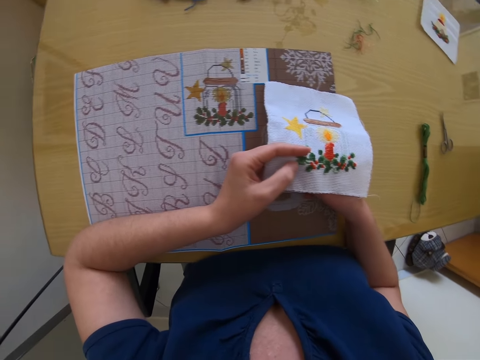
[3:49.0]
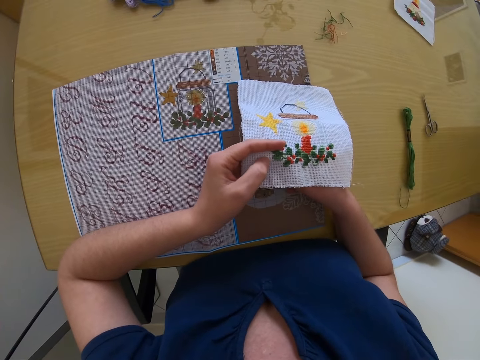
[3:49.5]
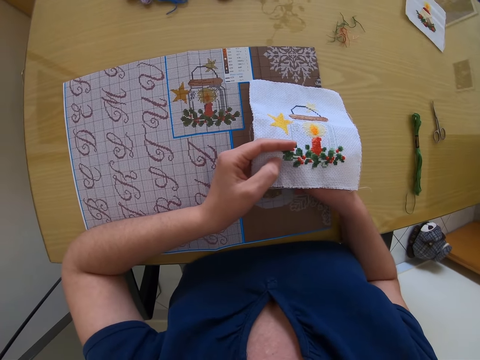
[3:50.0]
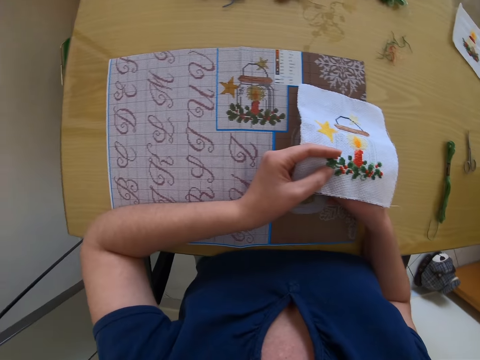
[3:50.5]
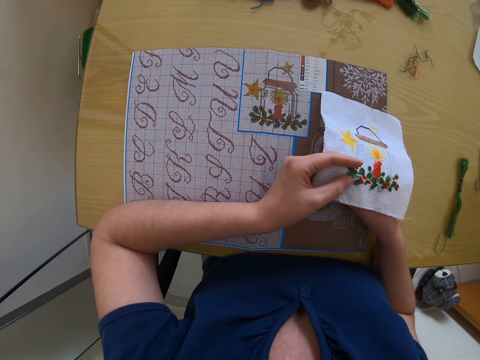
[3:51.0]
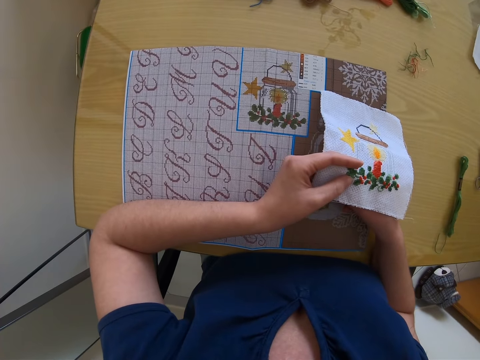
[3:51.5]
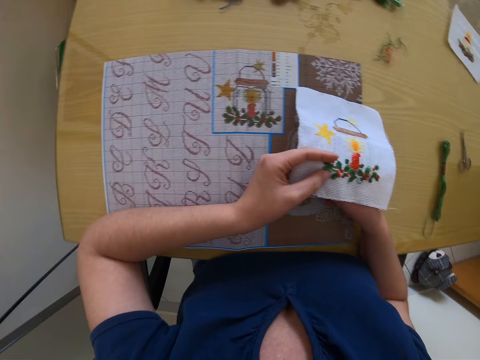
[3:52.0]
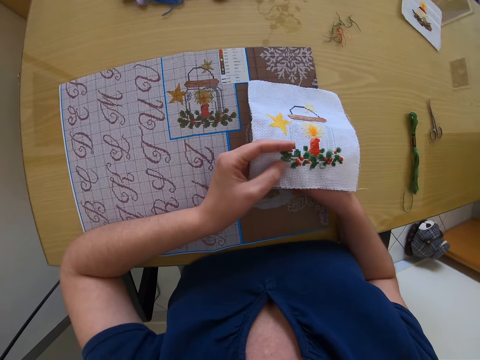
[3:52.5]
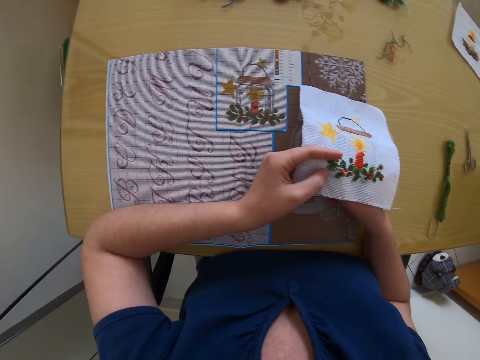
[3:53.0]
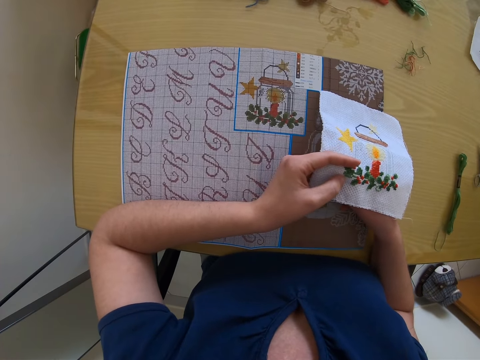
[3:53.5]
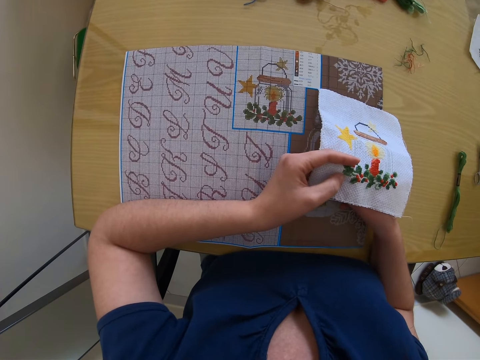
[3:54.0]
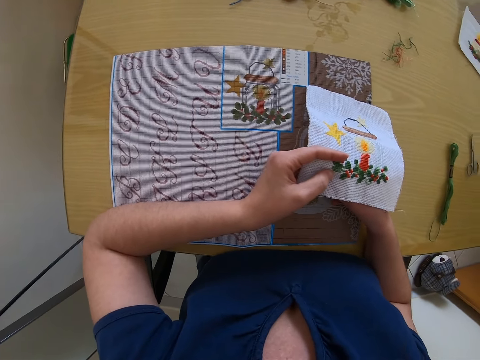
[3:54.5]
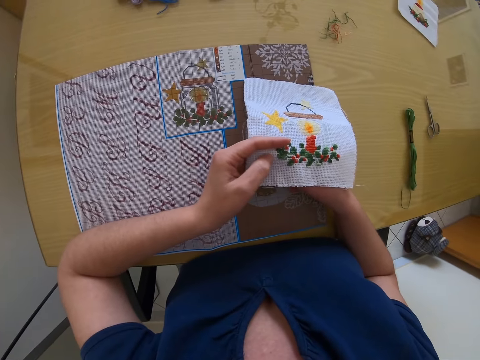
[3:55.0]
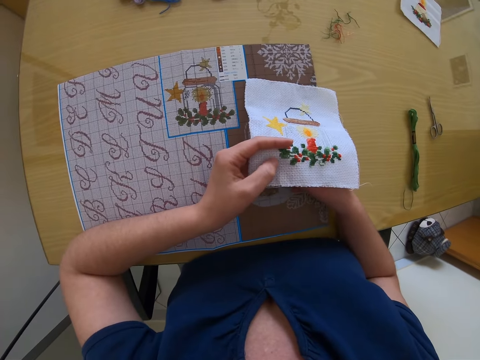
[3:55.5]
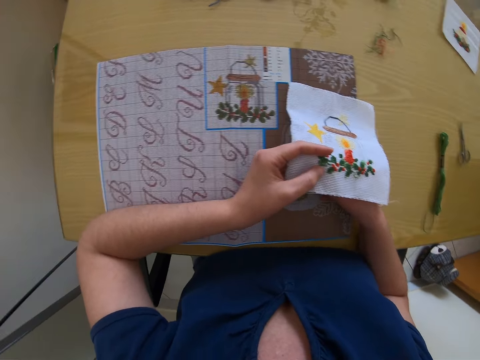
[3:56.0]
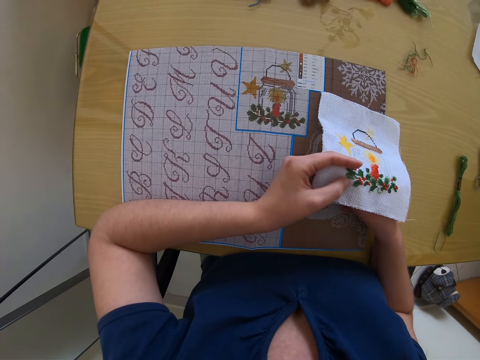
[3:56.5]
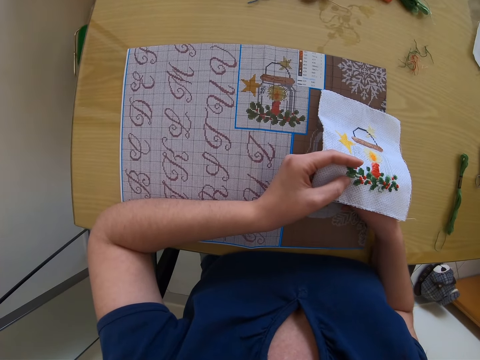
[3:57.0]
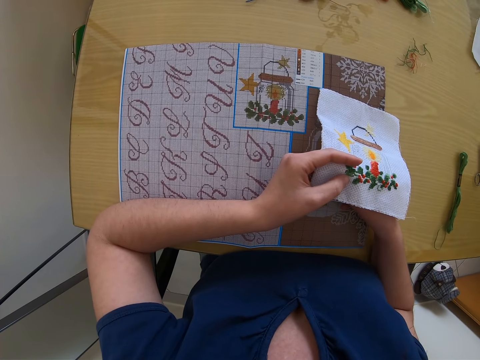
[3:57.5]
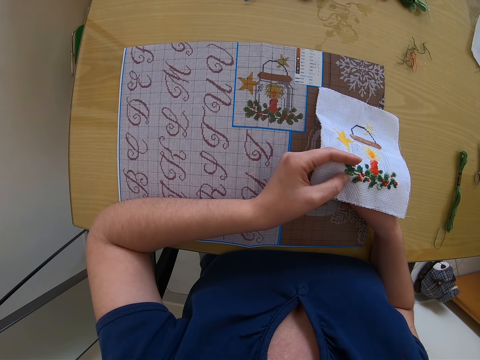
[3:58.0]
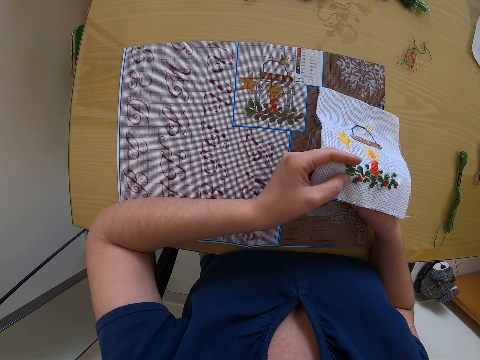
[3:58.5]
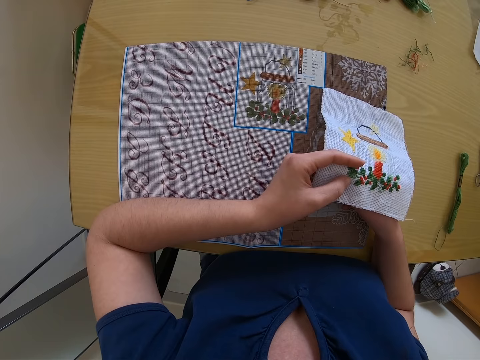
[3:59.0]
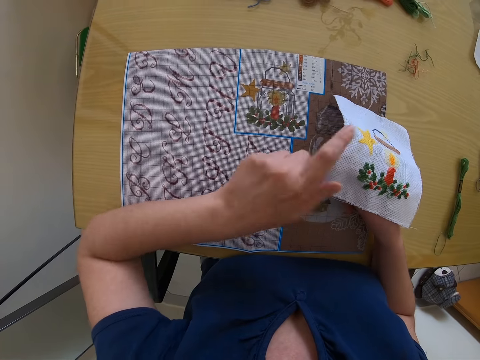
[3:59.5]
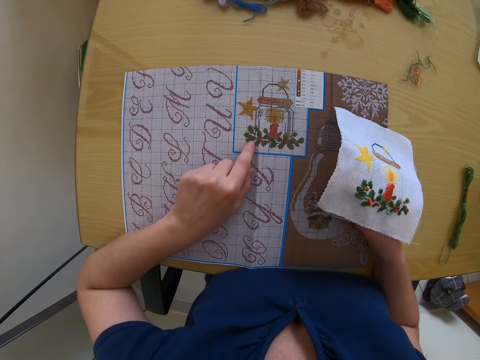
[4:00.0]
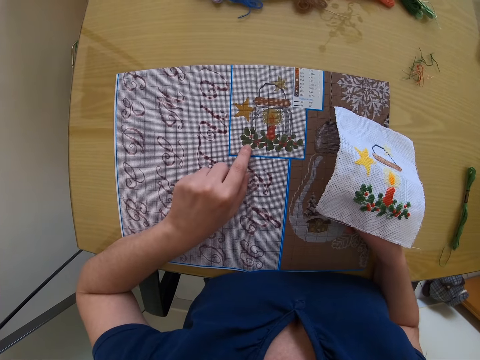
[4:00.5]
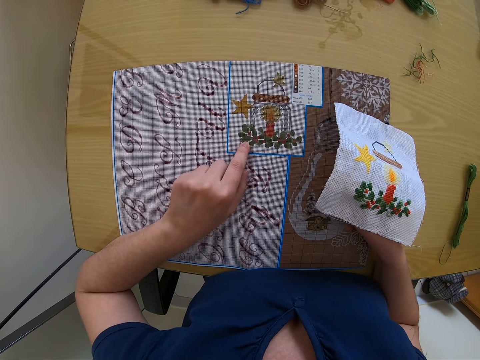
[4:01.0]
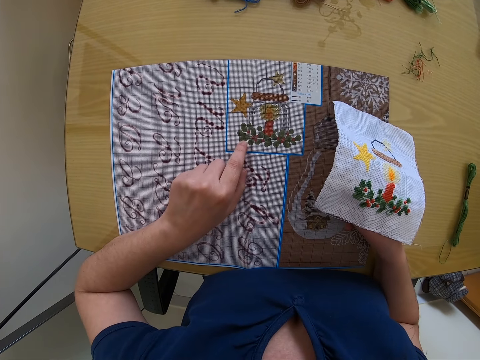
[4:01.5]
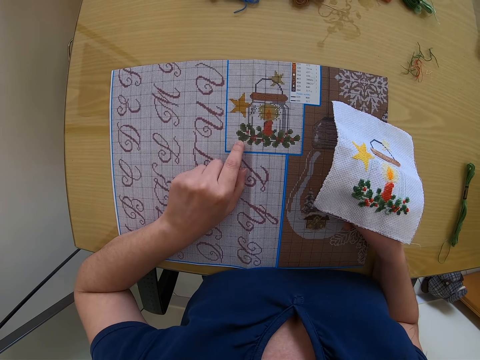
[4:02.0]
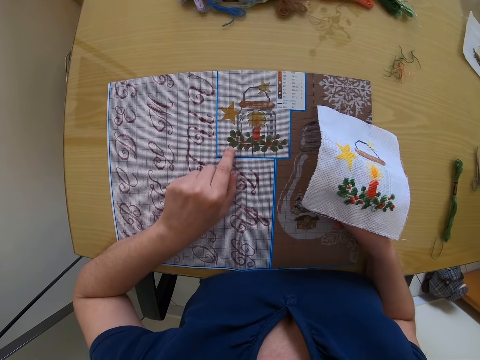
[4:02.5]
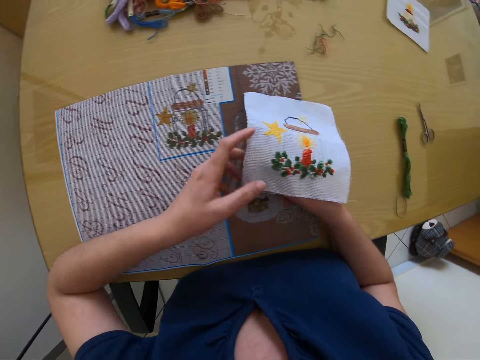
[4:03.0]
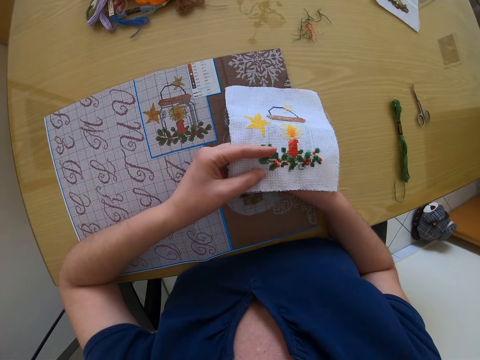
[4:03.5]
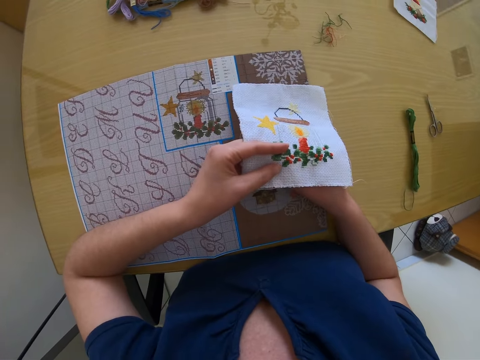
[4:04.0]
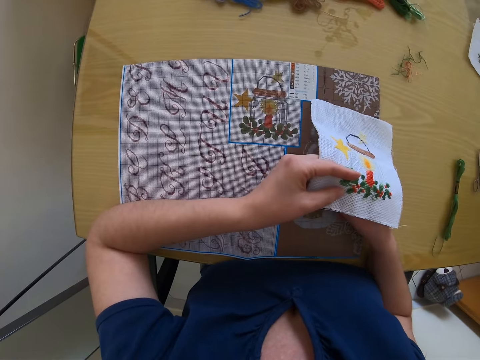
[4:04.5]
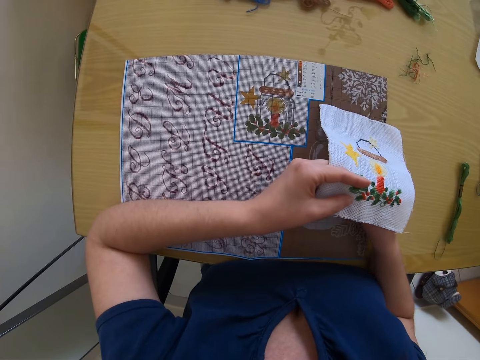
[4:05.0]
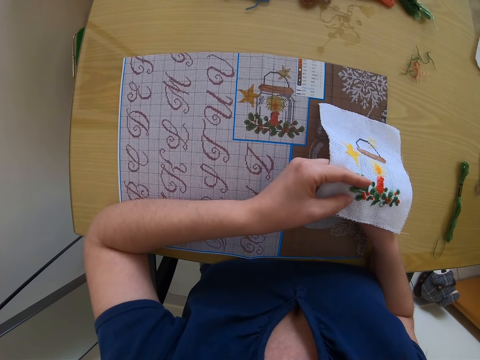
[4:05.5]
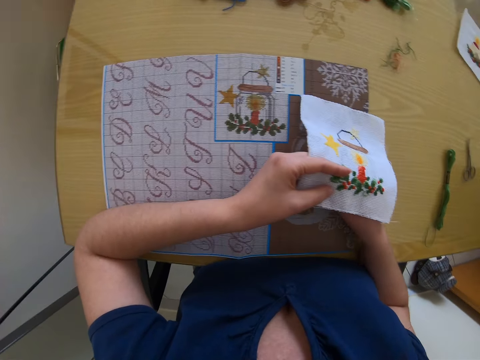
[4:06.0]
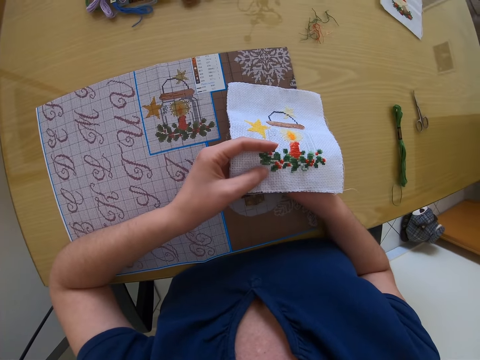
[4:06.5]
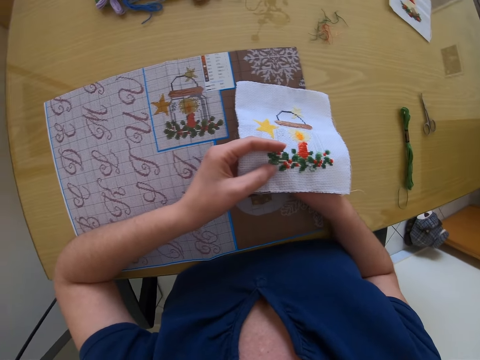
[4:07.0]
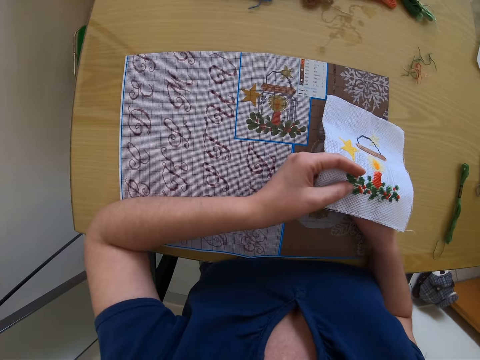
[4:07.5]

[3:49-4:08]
The camera wearer drops the muslin in her left hand on her right hand. She compares the sample with her embroidery in her hand. She touches the mat on the table. She holds the muslin in her hands. She compares with the clothing.

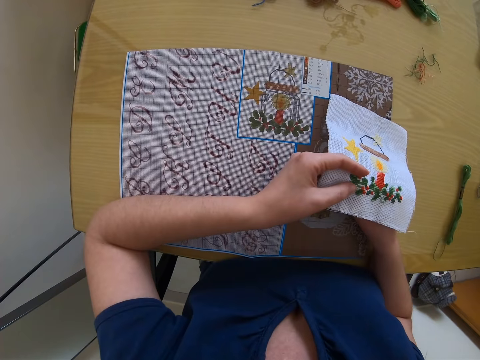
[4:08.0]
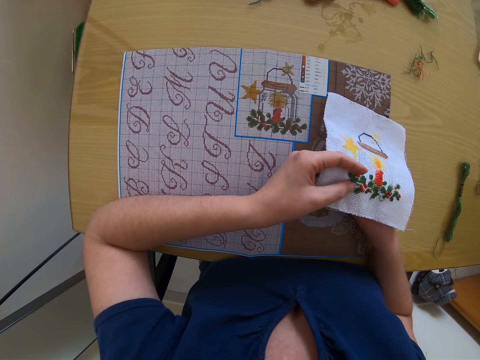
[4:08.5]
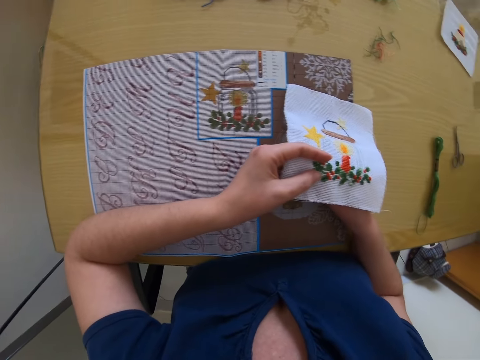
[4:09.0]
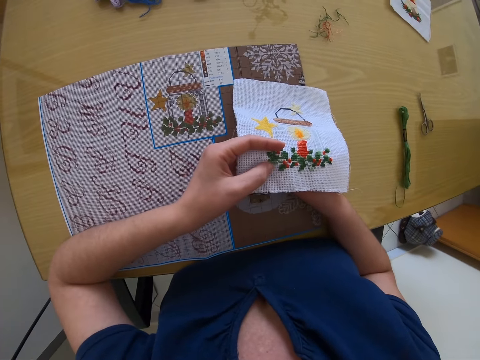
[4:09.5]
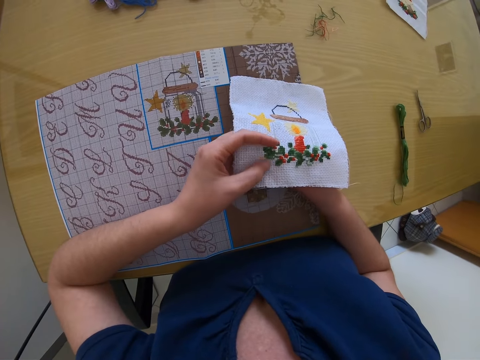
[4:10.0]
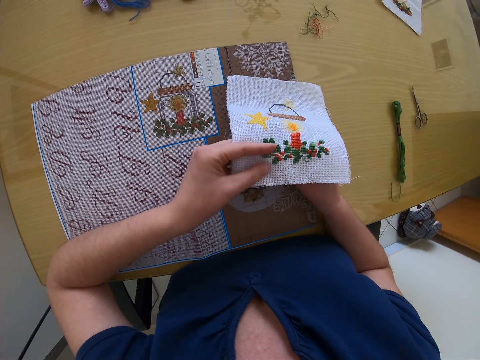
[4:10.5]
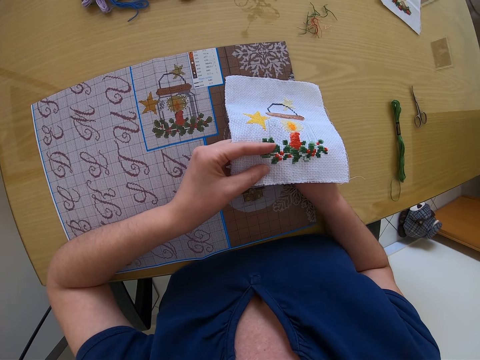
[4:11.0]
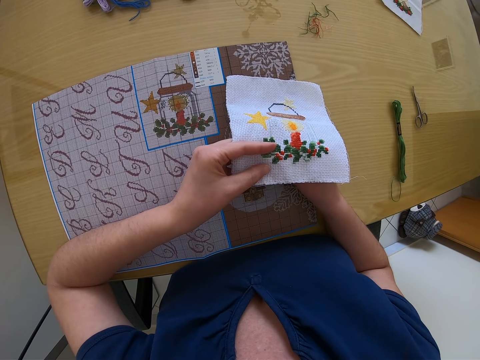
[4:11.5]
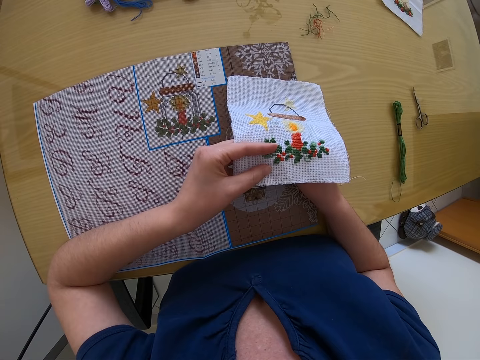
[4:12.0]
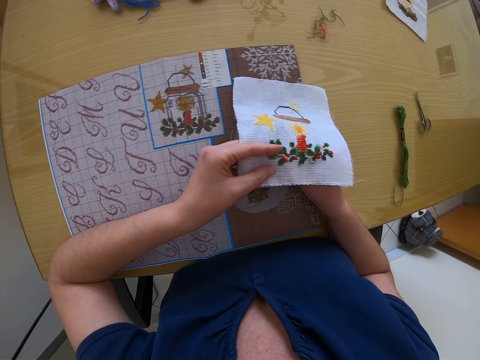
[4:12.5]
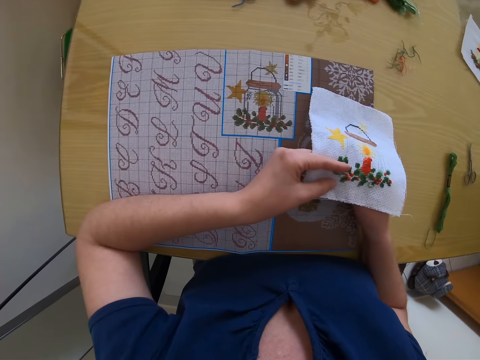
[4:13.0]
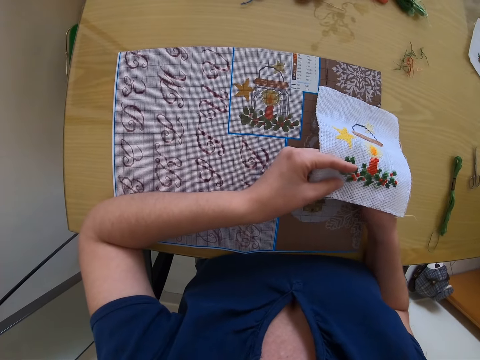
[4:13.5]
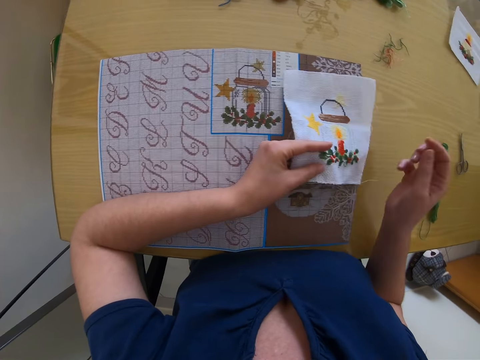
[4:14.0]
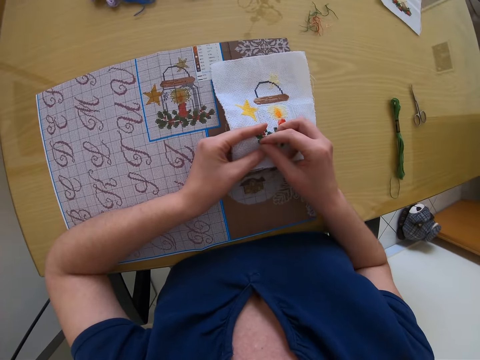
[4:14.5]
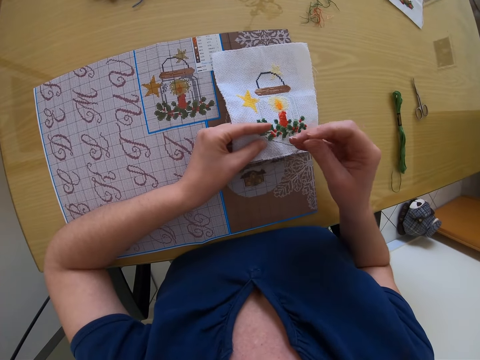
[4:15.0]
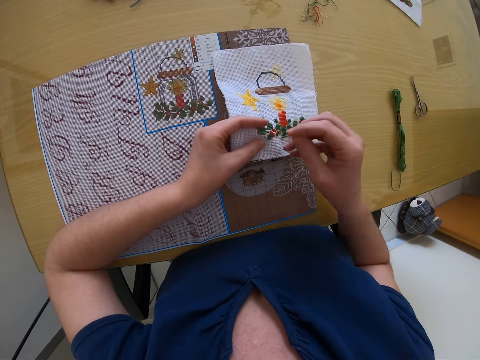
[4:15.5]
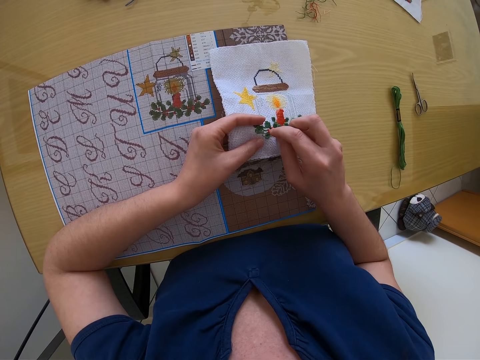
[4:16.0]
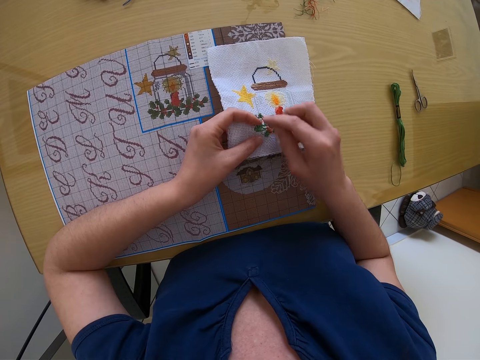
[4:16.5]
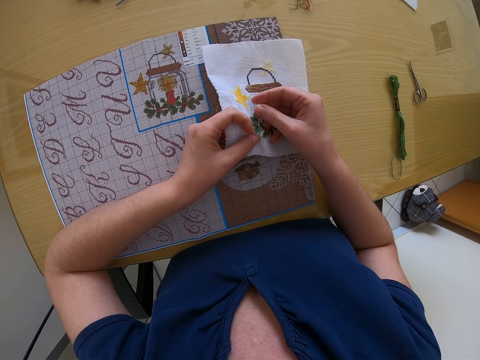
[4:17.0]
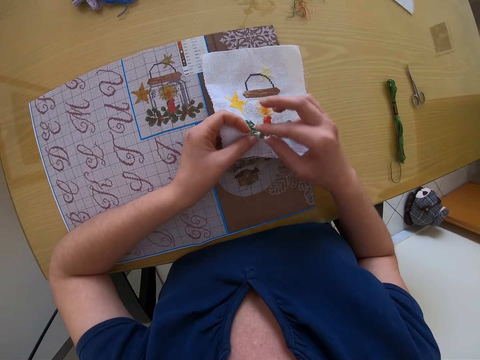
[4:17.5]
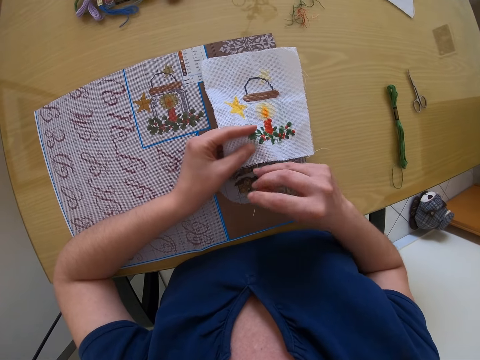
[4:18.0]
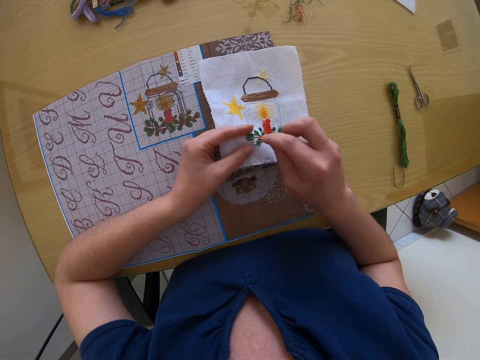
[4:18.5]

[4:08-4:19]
The camera wearer sews on the muslin with the needle in her right hand.
